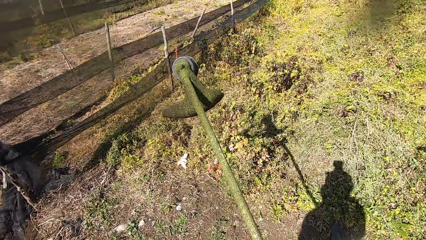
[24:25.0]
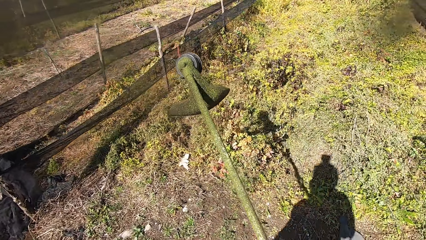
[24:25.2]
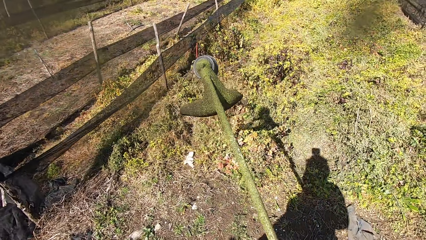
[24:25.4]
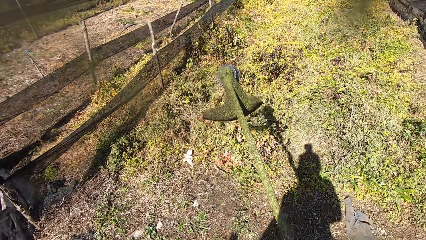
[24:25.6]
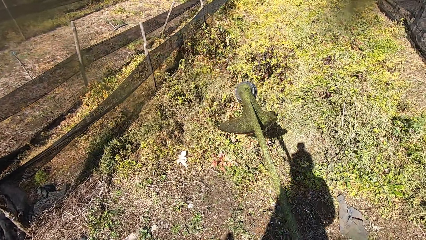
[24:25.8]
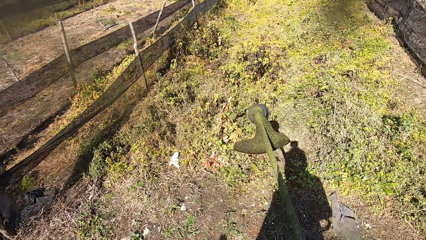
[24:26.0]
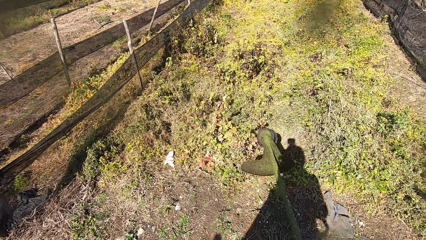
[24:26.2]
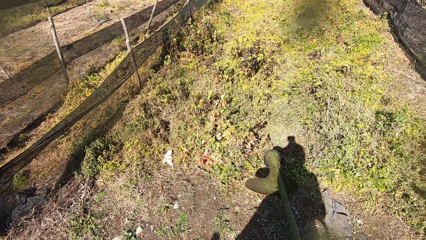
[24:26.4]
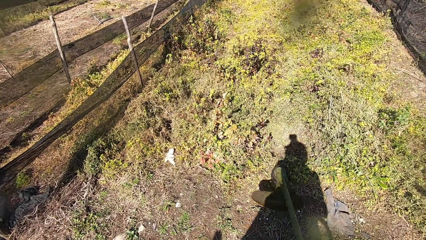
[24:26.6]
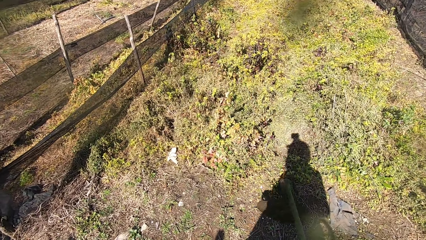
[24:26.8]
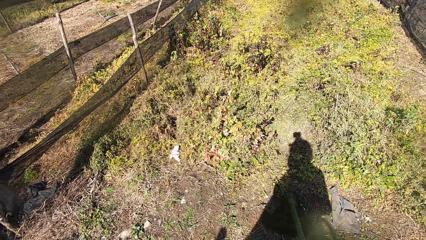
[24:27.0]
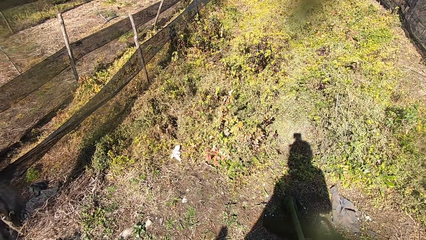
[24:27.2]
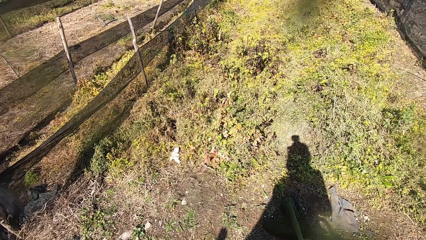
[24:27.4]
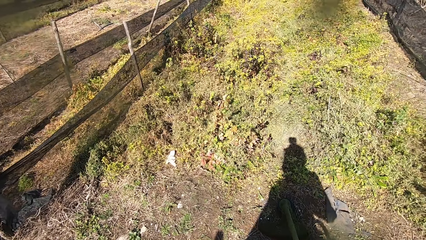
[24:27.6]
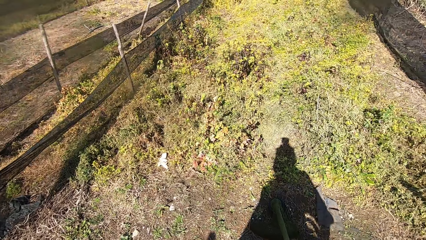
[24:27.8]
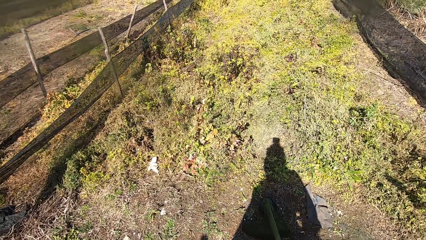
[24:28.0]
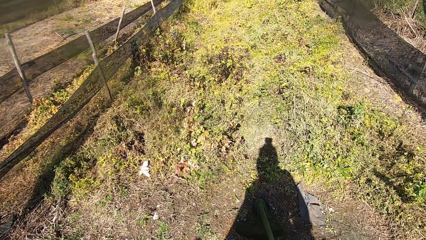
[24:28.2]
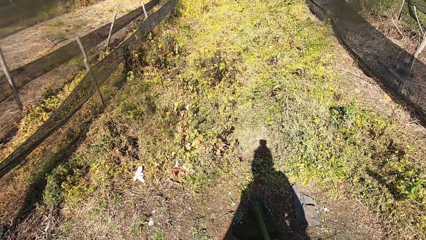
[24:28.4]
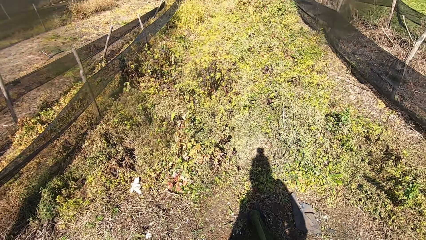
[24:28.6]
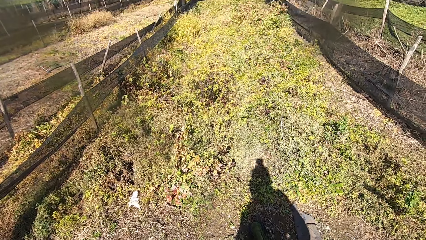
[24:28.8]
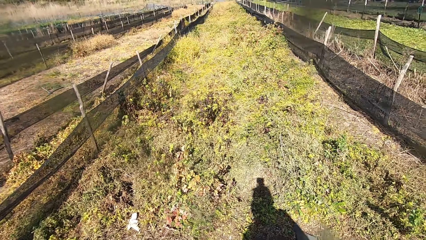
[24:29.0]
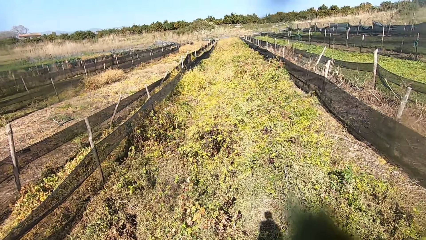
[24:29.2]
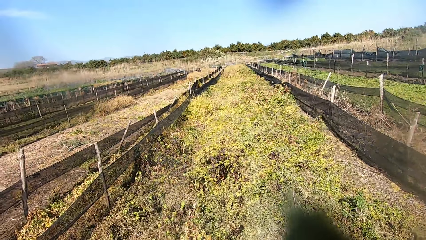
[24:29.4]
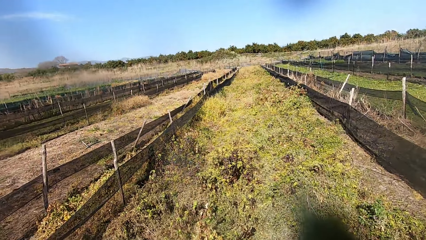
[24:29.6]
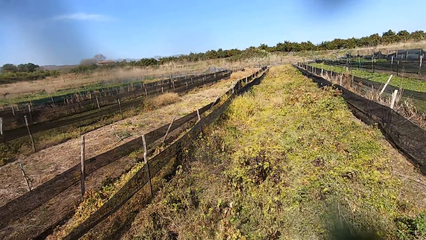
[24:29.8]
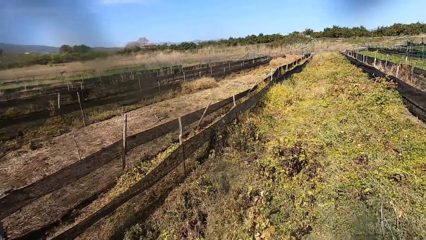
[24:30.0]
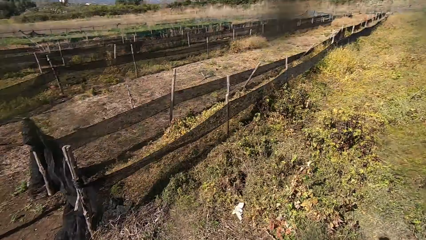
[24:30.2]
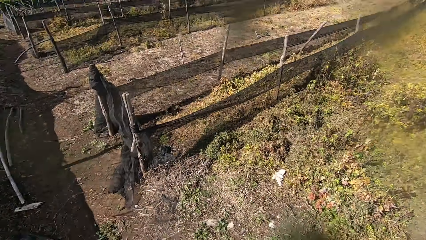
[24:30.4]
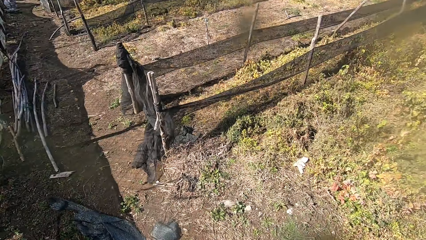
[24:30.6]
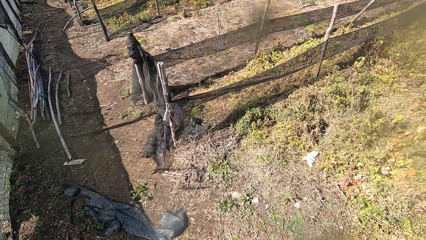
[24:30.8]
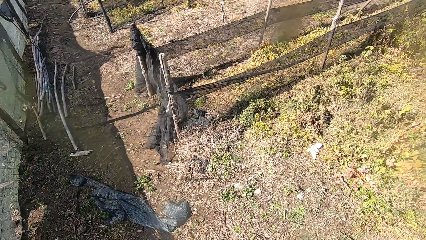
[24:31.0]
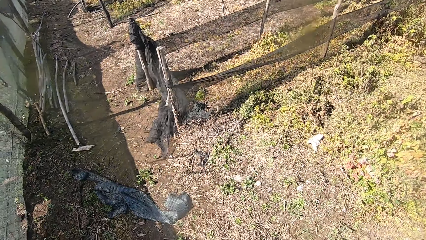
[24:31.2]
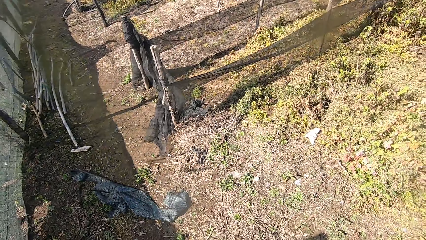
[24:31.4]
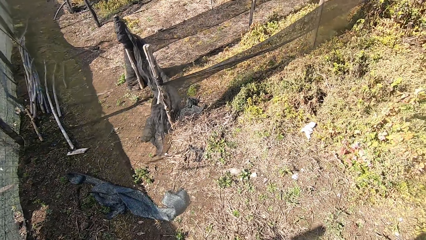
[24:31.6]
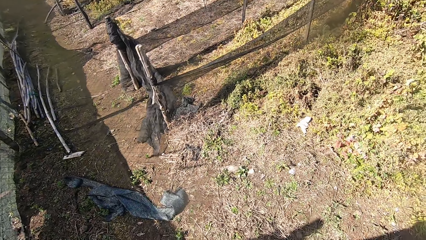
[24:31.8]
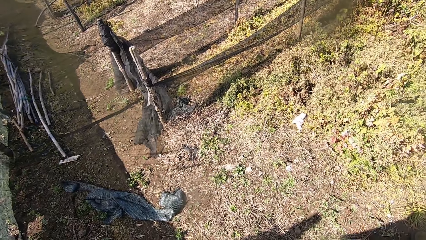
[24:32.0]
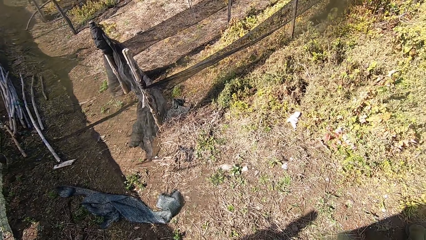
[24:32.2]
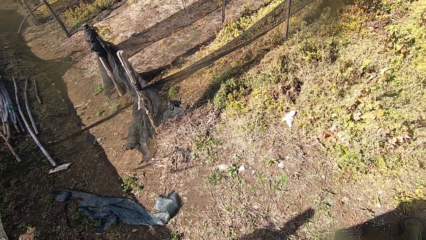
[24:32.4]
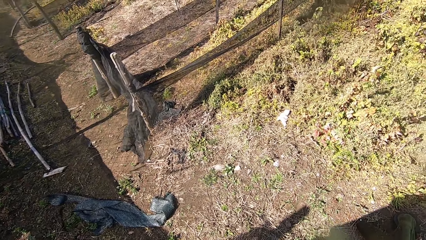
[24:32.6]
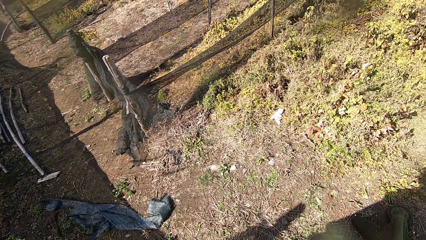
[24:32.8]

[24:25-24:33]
The camera wearer places the grass cutter on the ground. They look around.
